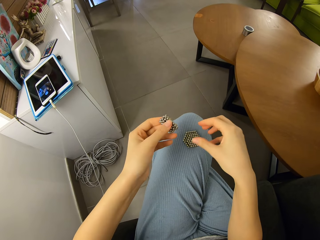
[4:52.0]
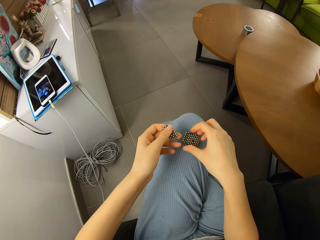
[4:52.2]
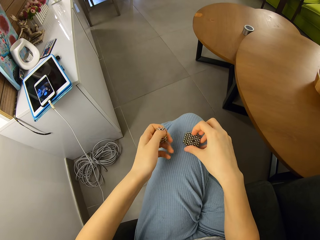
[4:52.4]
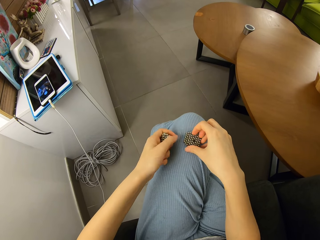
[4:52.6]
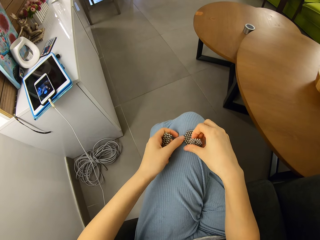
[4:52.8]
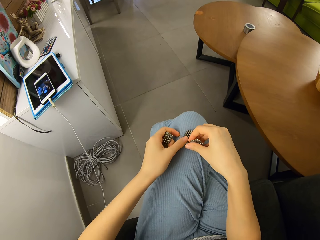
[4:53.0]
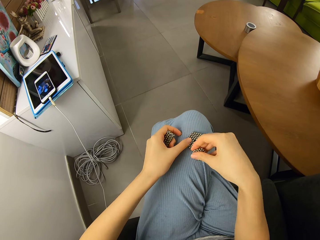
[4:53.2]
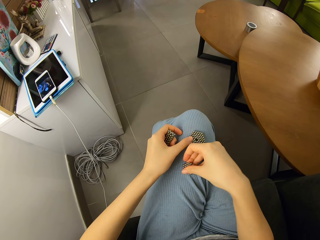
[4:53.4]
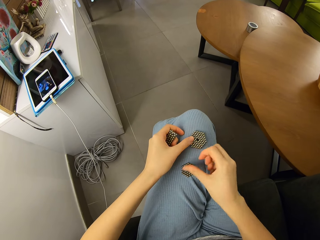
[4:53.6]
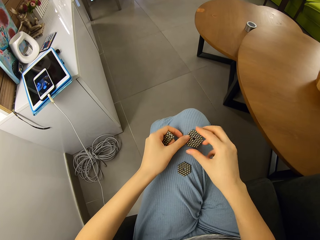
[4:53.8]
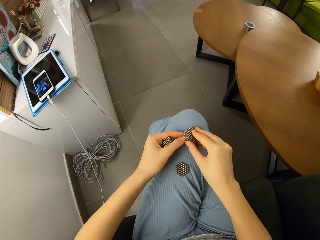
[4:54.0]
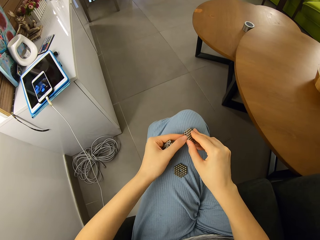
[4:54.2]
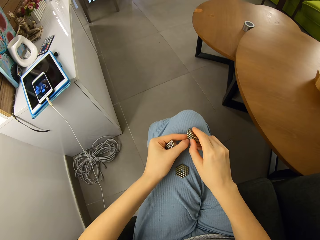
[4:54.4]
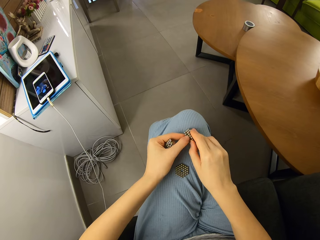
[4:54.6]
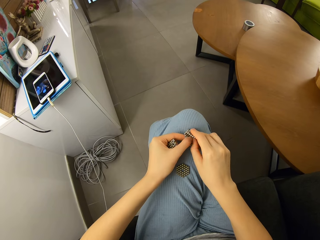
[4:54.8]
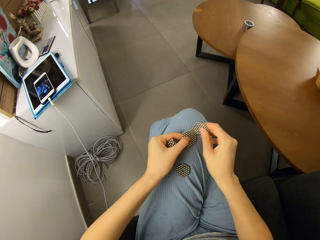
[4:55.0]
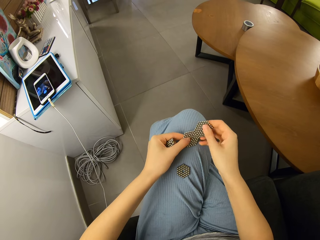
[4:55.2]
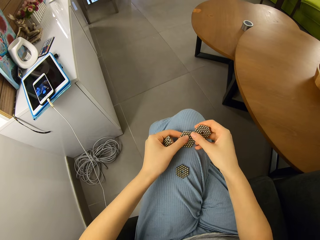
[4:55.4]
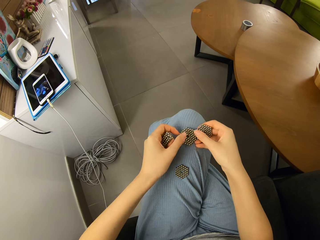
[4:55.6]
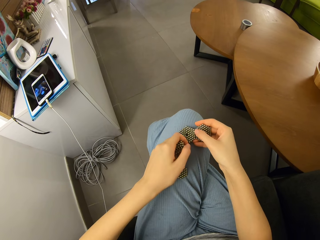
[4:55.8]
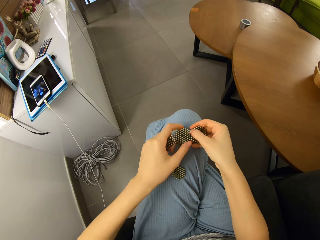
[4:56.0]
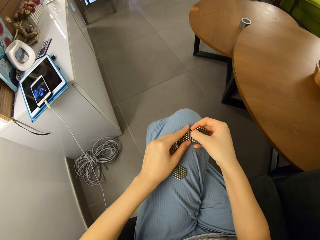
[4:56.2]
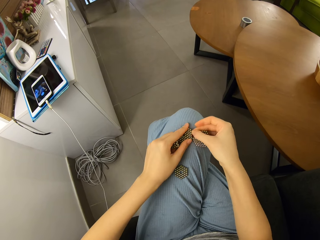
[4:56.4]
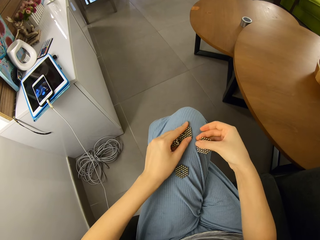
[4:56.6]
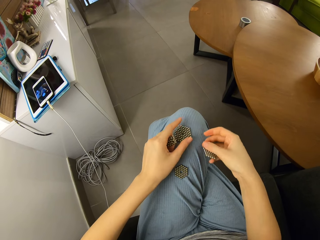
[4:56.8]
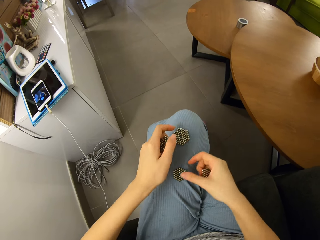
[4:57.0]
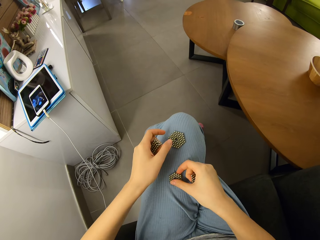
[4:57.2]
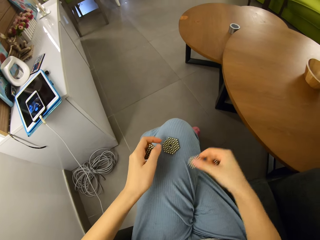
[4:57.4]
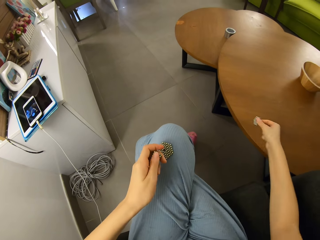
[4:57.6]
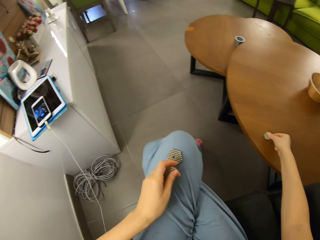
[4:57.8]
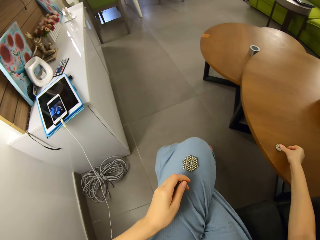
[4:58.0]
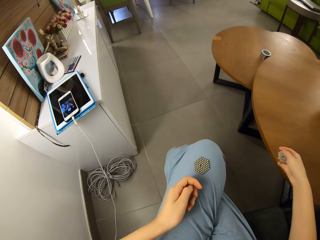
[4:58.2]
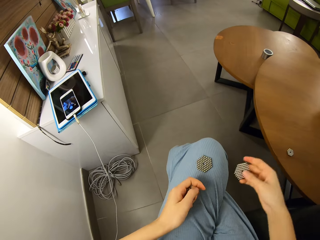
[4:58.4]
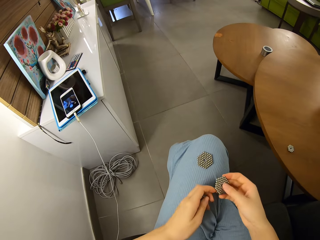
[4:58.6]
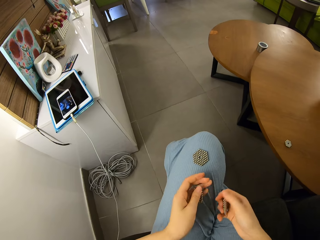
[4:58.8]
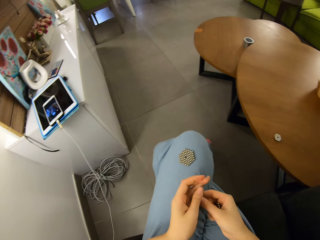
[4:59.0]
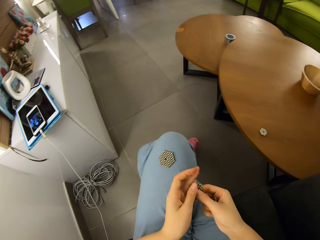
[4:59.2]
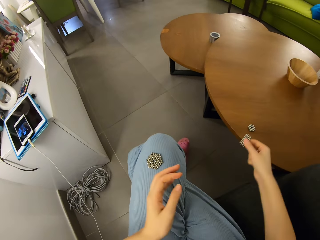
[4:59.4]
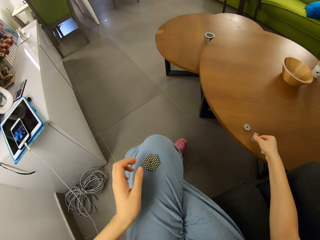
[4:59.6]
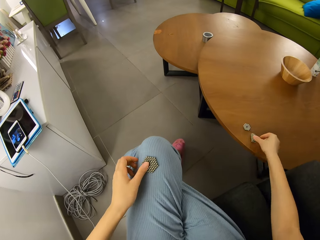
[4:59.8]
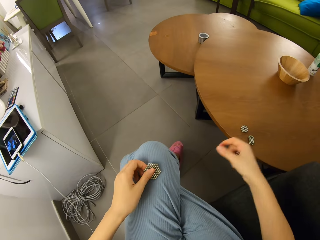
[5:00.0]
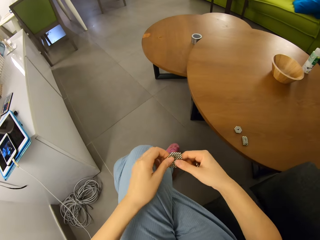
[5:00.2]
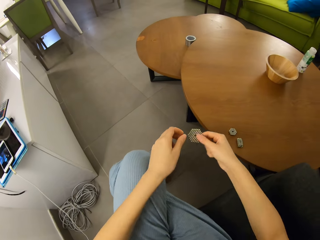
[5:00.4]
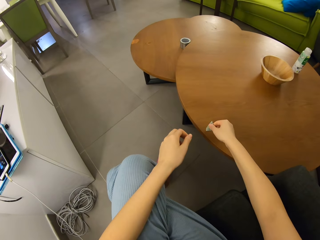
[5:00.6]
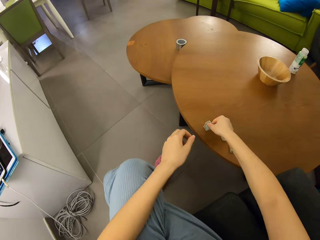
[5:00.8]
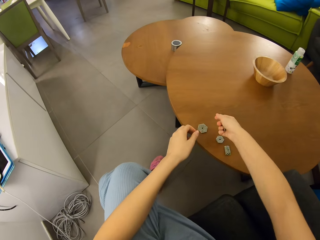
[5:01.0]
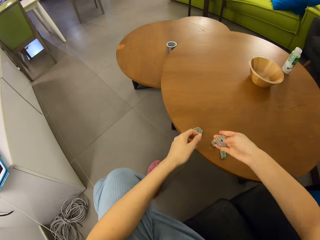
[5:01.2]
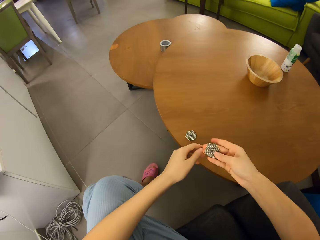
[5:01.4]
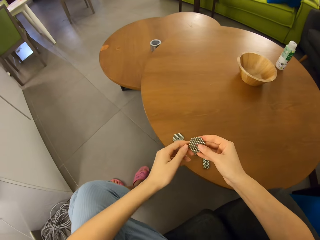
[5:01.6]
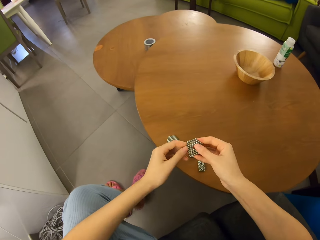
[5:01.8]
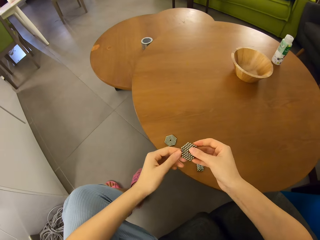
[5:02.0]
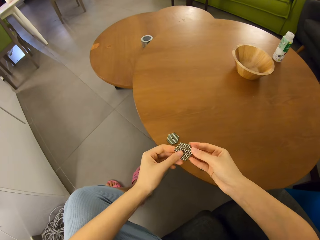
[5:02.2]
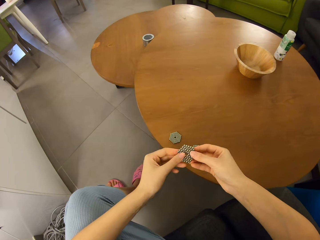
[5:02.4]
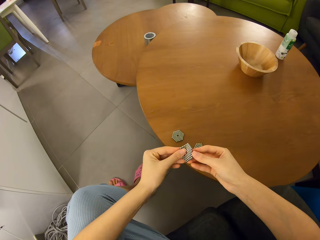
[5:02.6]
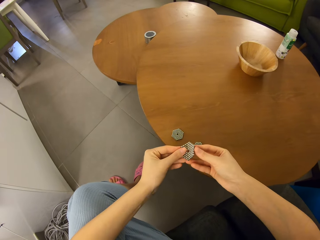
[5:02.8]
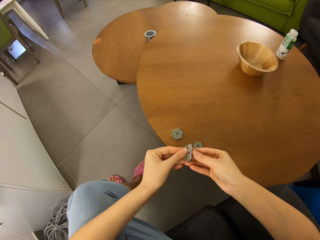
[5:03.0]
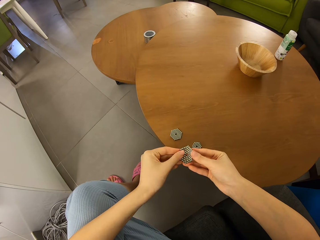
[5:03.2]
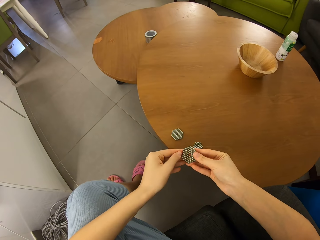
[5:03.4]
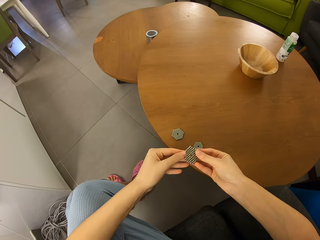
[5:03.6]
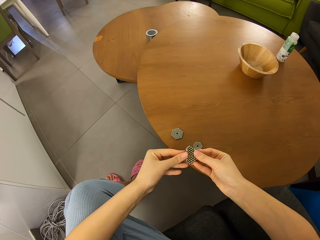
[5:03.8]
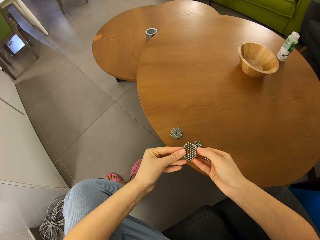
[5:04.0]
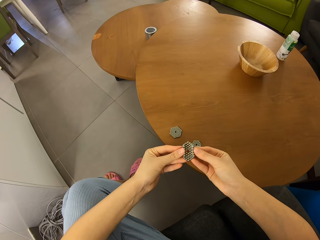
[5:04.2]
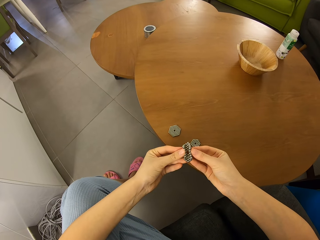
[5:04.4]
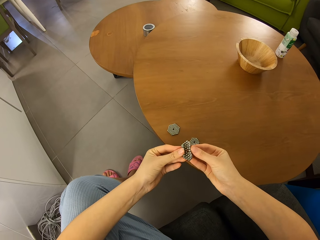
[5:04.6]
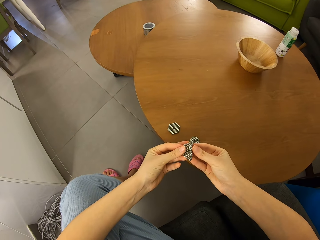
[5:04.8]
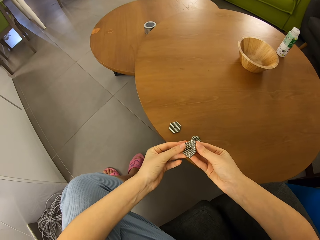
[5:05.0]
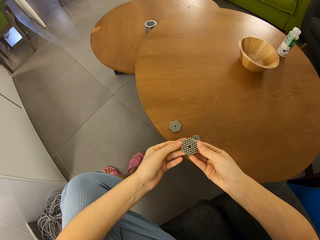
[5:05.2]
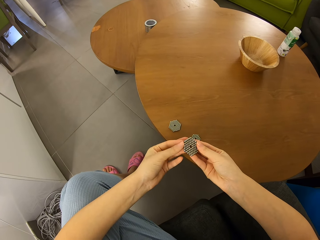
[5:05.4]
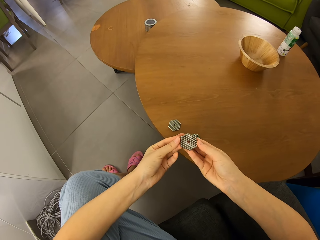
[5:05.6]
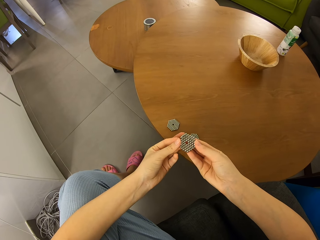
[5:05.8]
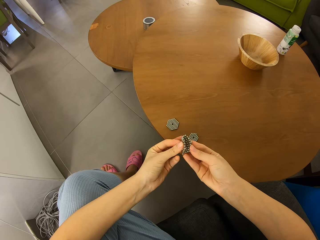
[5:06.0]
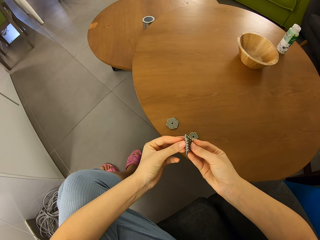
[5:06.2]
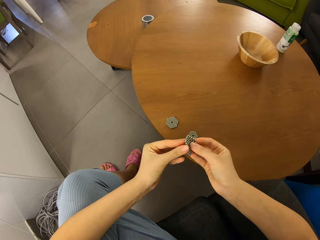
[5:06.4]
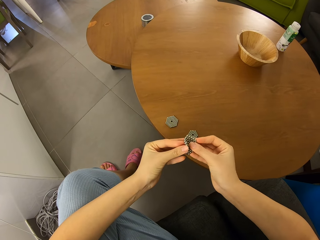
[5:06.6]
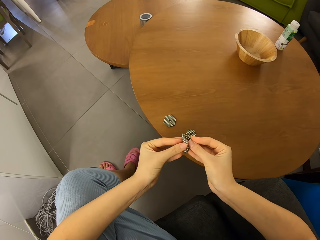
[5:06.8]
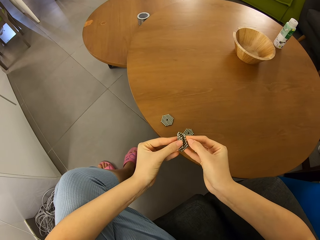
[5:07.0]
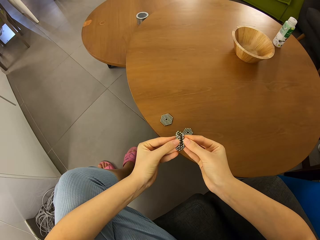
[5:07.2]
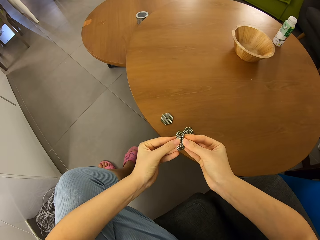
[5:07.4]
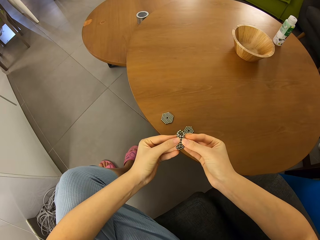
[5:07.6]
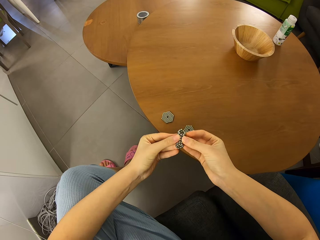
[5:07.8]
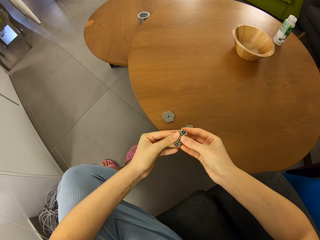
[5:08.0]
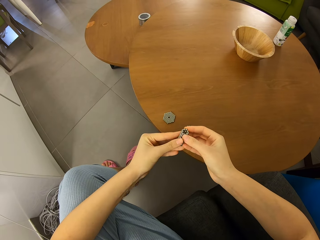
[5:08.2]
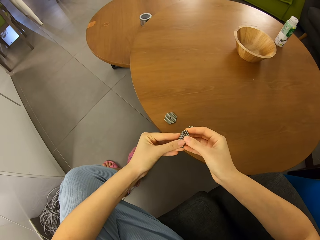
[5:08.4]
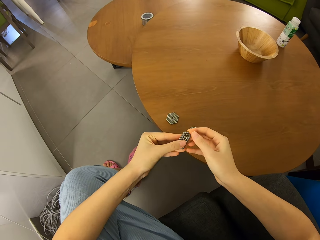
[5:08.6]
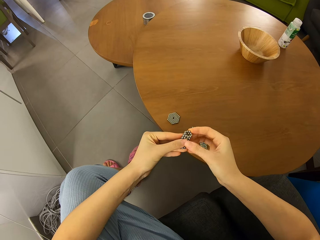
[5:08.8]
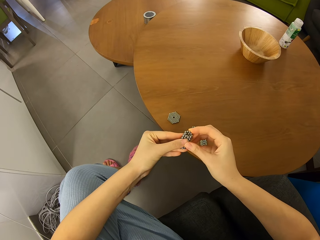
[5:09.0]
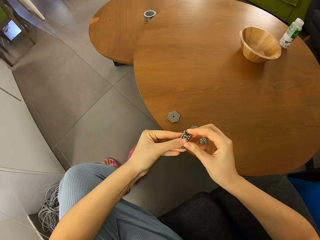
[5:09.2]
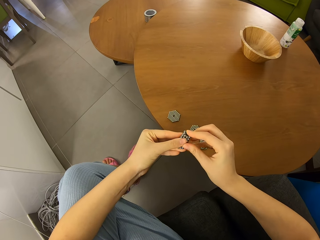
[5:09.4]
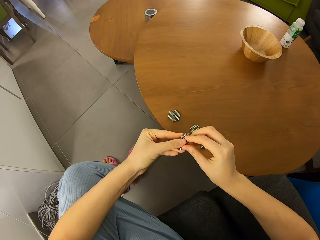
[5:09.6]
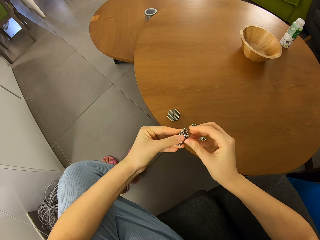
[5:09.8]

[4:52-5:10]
The camera wearer picks up neodymium magnet spheres from her lap. She puts down the neodymium magnet spheres on her lap. She detaches other shapes from the layer. She picks up the neodymium magnet spheres from her lap. She puts down the neodymium magnet spheres on the table. She switches the neodymium magnet spheres to the other hand. She puts down the neodymium magnet spheres on the table. She picks up the neodymium magnet spheres from her lap. She switches the neodymium magnet spheres to the other hand. She puts down the neodymium magnet spheres on the table. She folds the neodymium magnet spheres with hands.

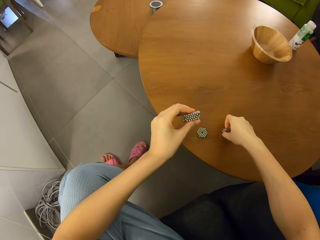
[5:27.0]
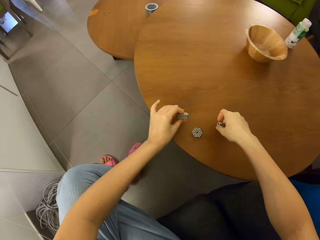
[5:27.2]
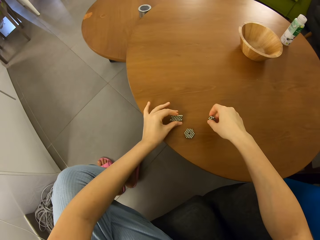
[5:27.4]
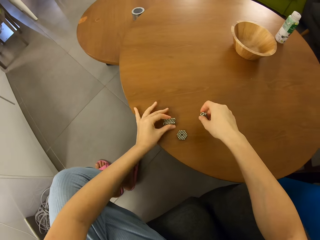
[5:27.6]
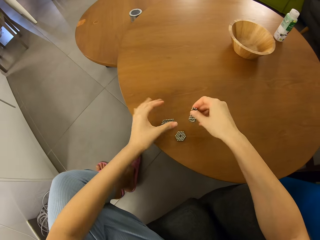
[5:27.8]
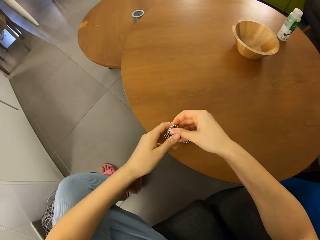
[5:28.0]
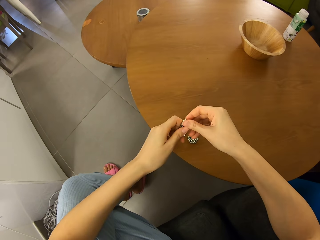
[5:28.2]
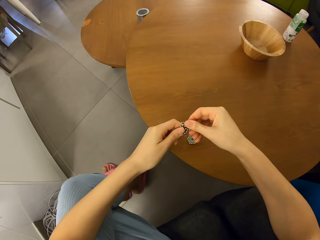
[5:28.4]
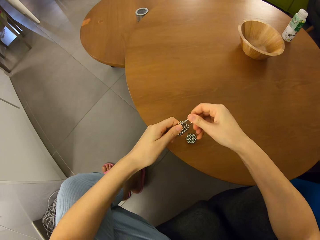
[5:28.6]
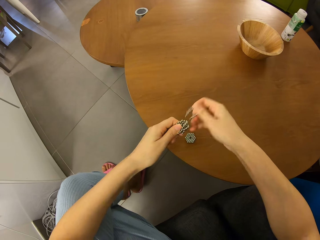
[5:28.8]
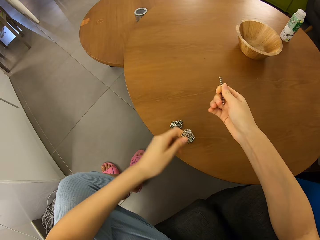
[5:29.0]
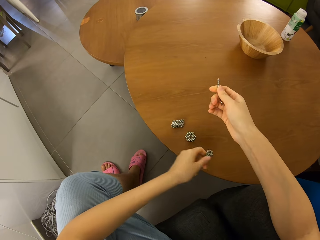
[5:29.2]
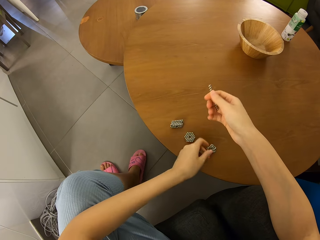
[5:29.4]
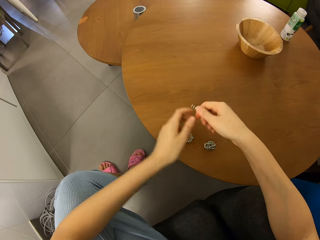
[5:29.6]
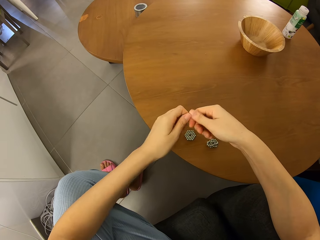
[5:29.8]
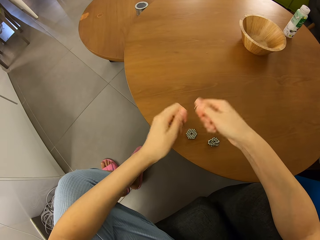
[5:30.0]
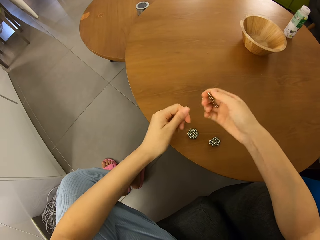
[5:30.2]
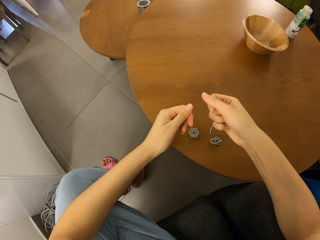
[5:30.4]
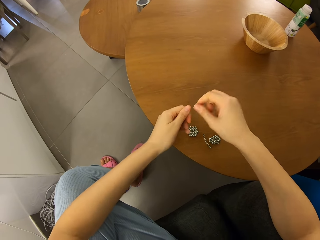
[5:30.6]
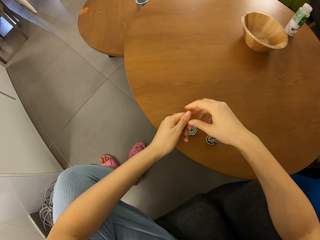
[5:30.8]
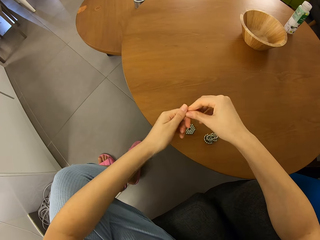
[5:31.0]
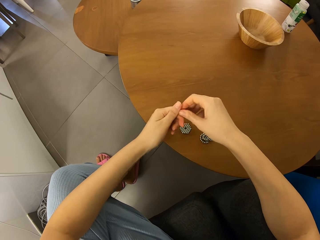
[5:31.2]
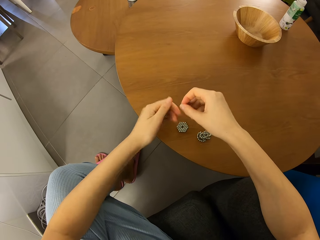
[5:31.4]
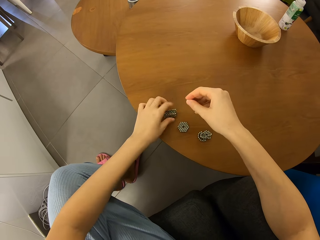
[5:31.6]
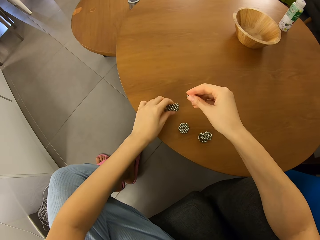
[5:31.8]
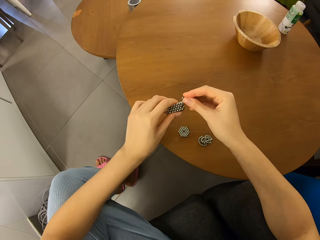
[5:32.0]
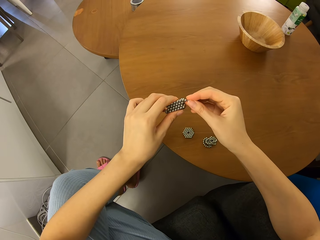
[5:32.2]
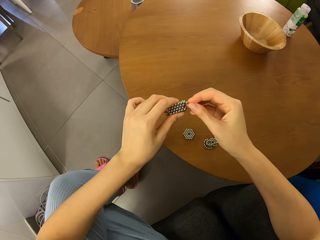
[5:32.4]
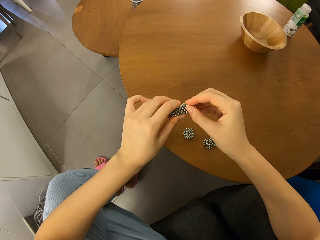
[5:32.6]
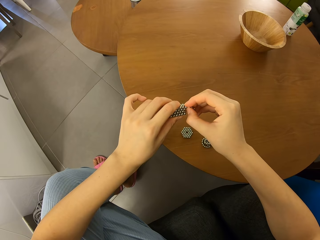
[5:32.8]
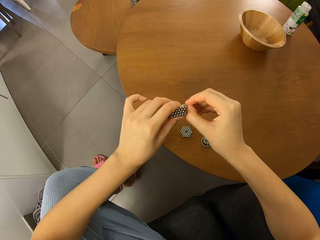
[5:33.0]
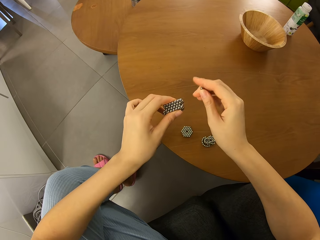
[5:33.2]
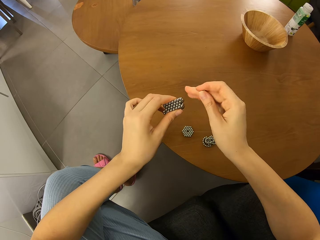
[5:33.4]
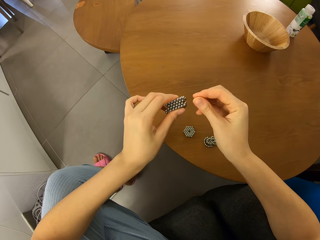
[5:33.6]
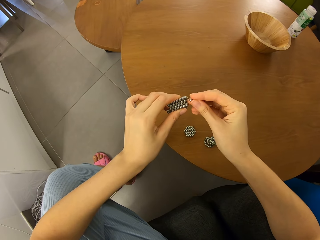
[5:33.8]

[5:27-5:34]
The camera wearer picks up neodymium magnet balls on the table. They join the magnetic bead shapes together. They drop the joined shapes on the table. They put down neodymium magnet spheres on the table. They separate magnetic beads from a bead cluster on the table. They cut the neodymium magnet spheres into two. They drop a piece of the neodymium magnet spheres on the table. They join beads to the joined shapes.
